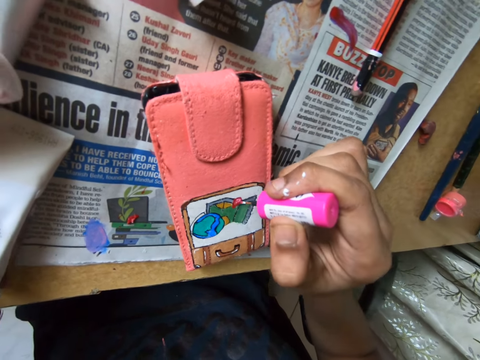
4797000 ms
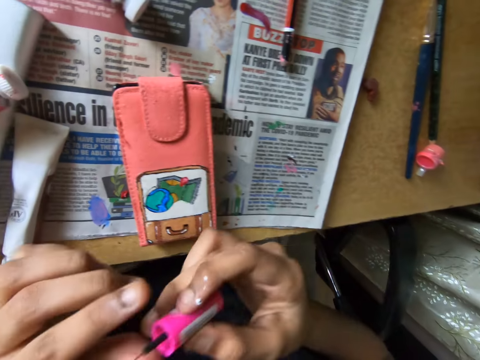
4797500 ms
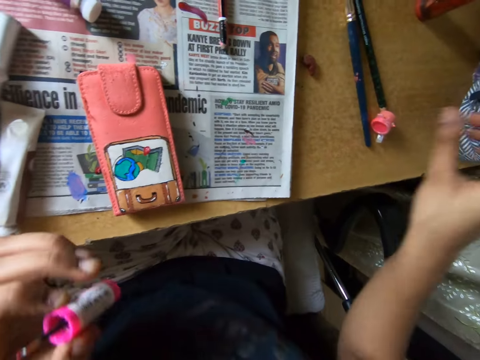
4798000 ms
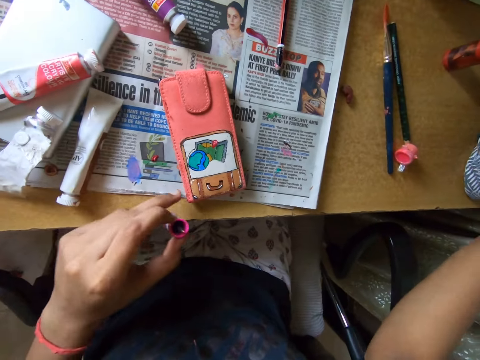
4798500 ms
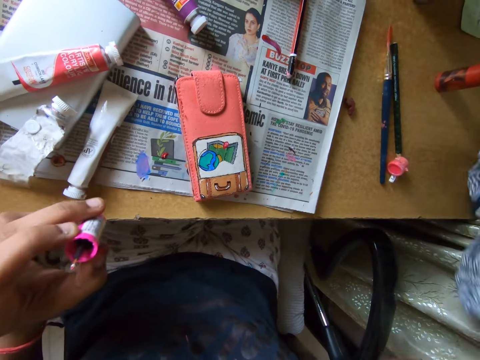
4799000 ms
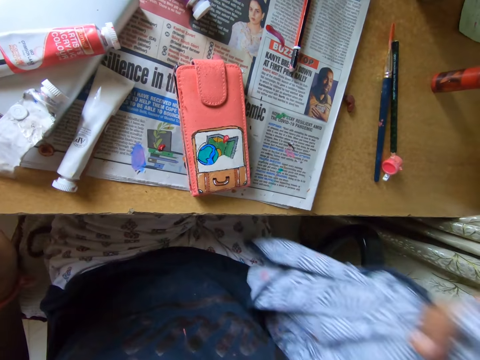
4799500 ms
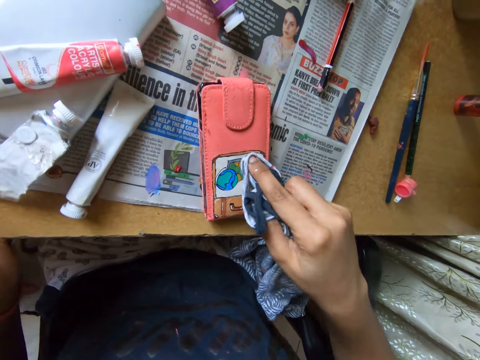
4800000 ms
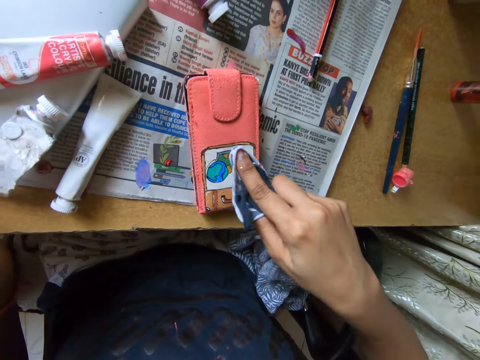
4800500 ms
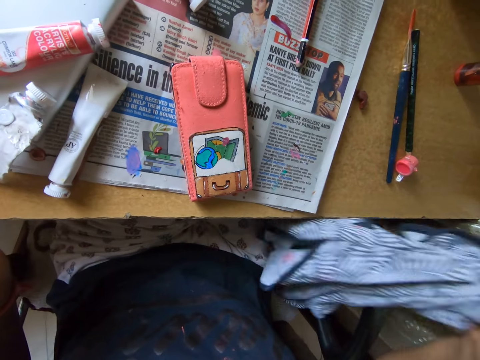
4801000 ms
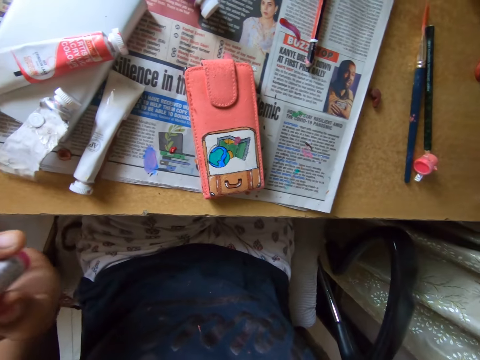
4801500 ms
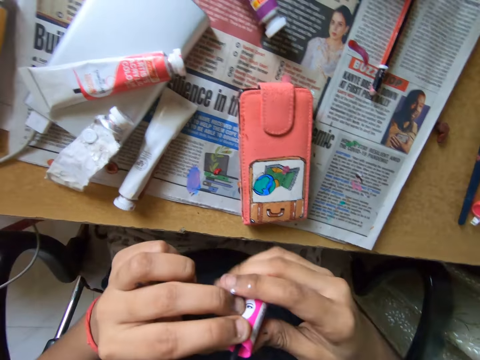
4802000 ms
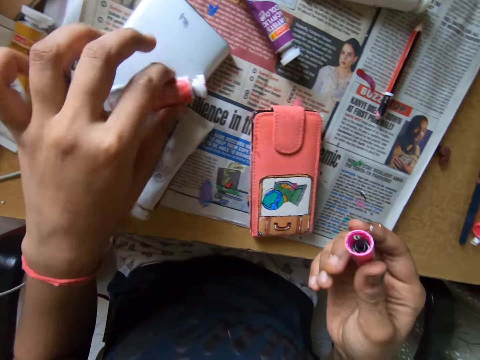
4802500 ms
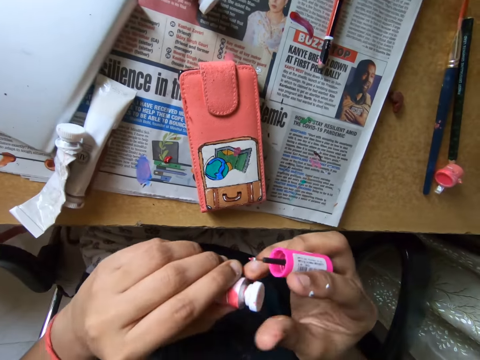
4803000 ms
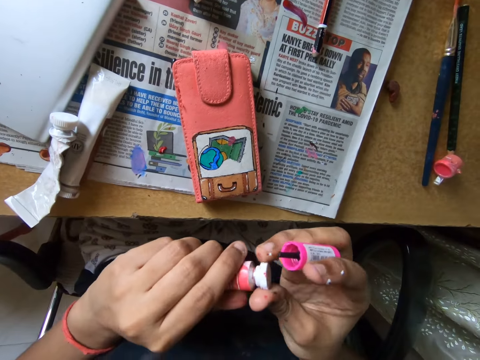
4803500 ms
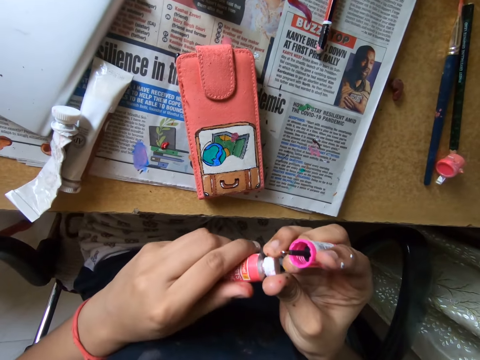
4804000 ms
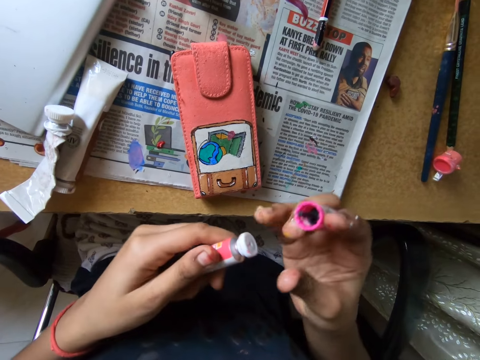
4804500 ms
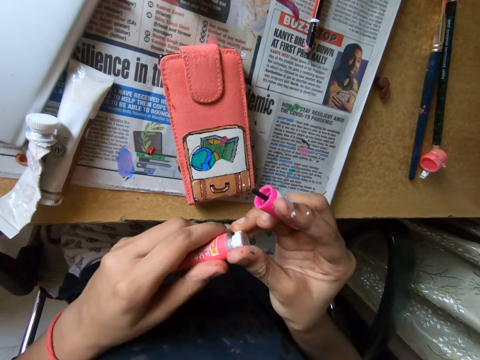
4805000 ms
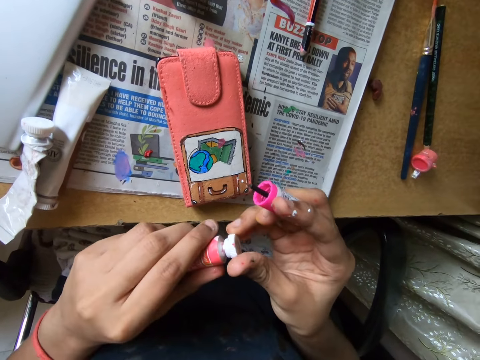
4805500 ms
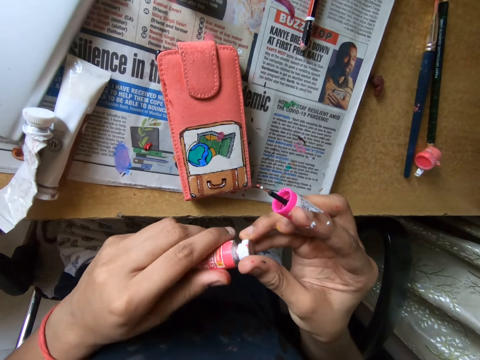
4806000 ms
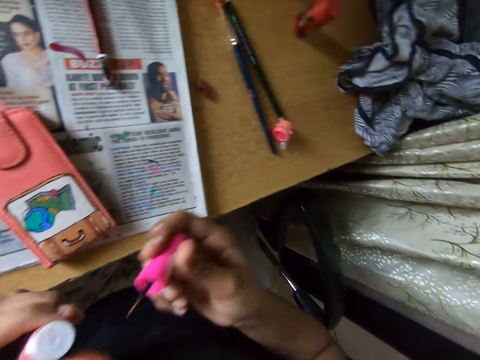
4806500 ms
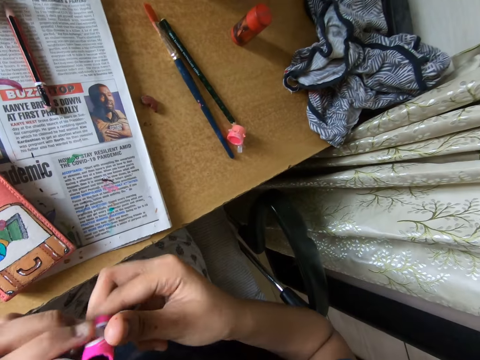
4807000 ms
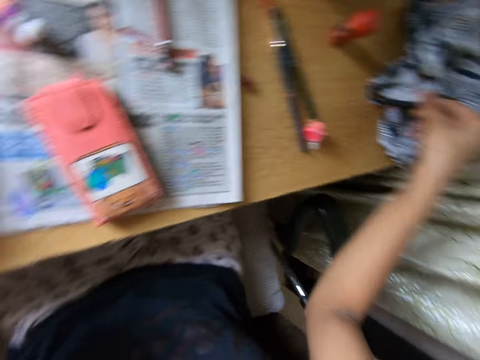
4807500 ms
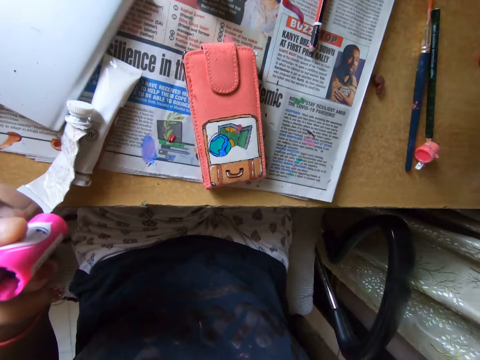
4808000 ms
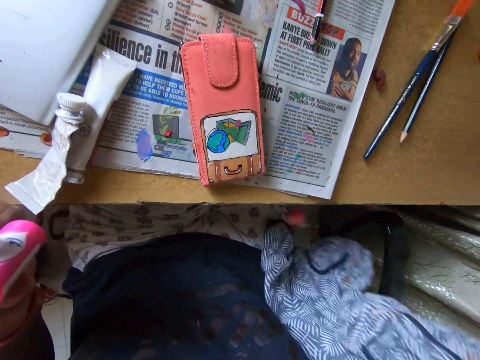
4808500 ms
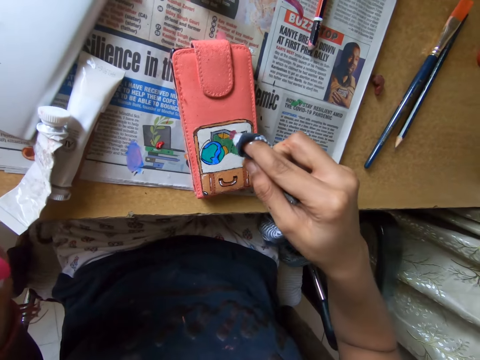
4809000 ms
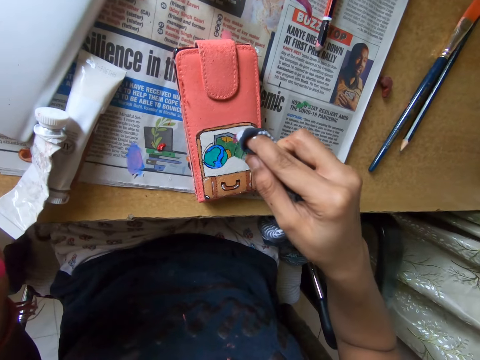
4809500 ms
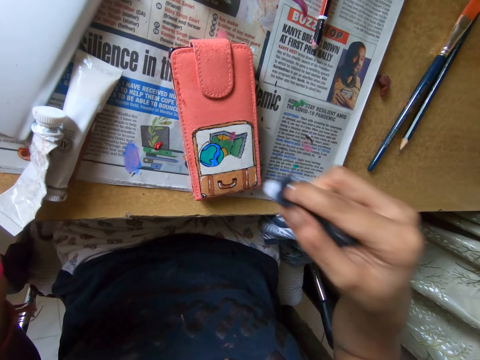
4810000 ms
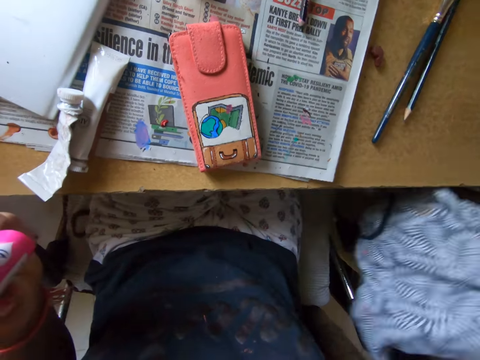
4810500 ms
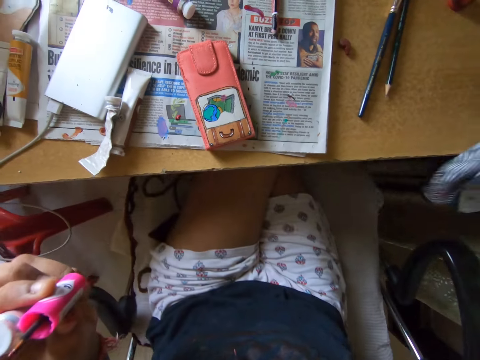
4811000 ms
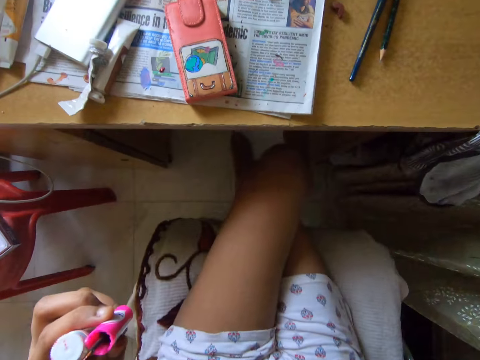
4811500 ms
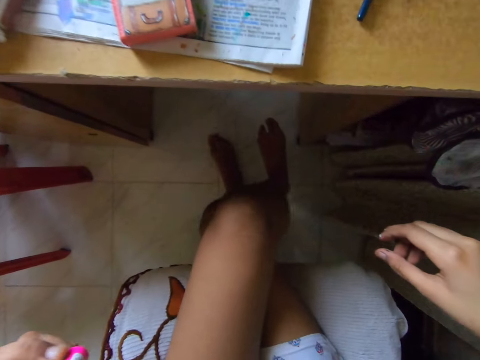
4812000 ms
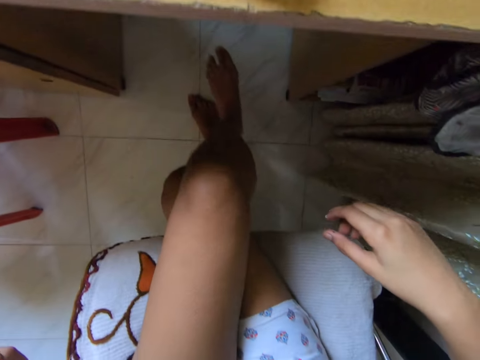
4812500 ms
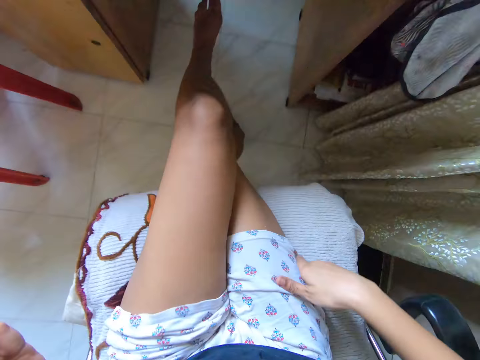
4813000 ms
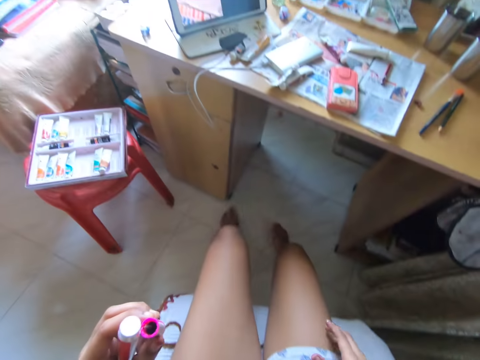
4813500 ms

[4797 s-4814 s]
The camera wearer passes the paintbrush in his right hand to his left hand. He picks up the cloth from the table with his right hand. He moves the pouch or wallet on the table with his left hand. He touches the pouch with the cloth in his right hand. He wipes the wallet with the cloth. He drops the cloth on the table with his right hand. He passes the paintbrush from his left hand to his right hand. He picks up the tube or paint can from the table with his left hand. He adjusts the lid of the tube in his left hand with his right hand. He opens the paint can. He passes the paintbrush in his right hand to his left hand. He picks up the cloth from the table with his right hand. He wipes the pouch with the cloth in his right hand. He puts the cloth on the table. He moves the chair away from the table.

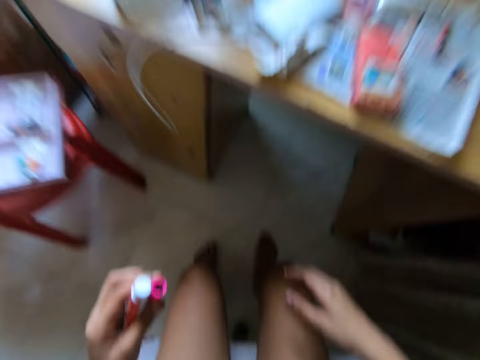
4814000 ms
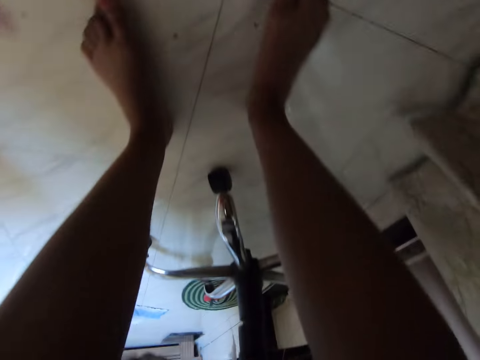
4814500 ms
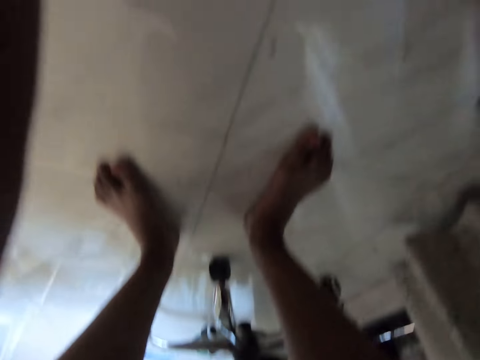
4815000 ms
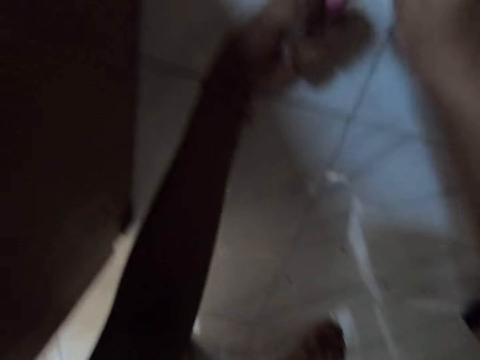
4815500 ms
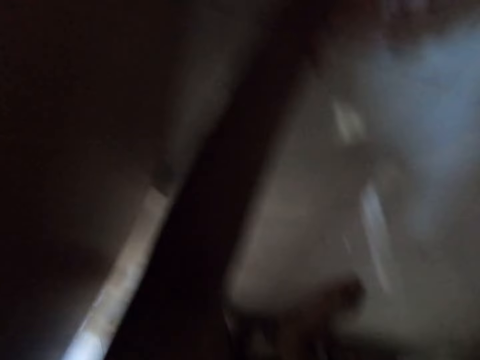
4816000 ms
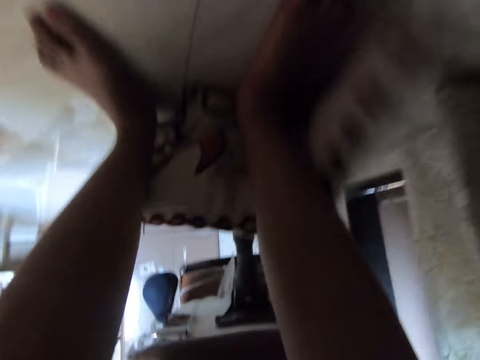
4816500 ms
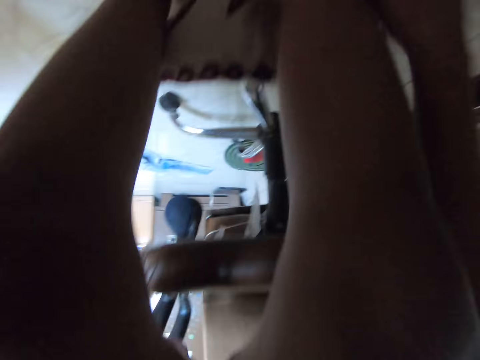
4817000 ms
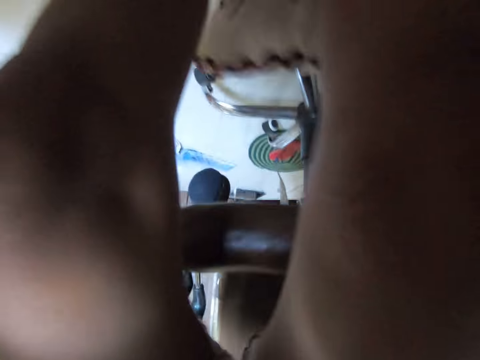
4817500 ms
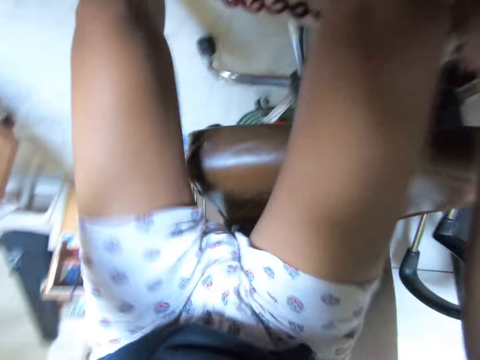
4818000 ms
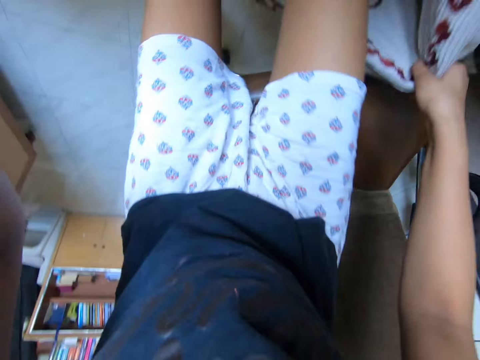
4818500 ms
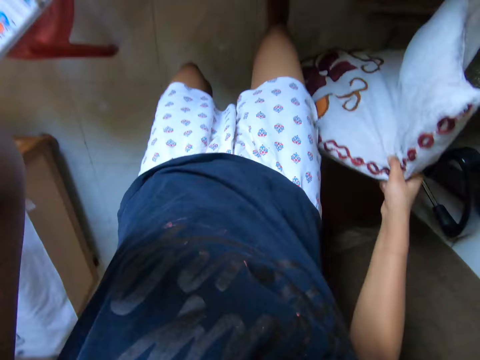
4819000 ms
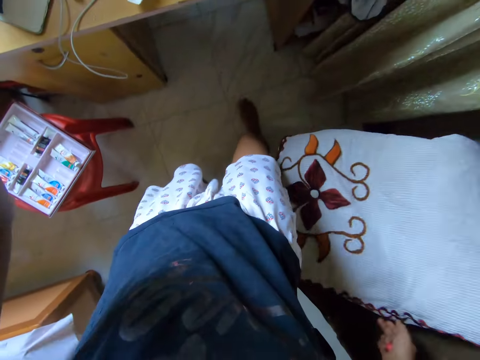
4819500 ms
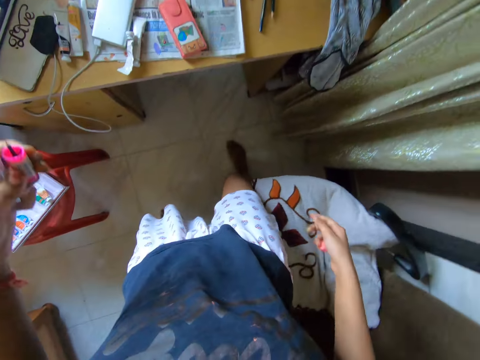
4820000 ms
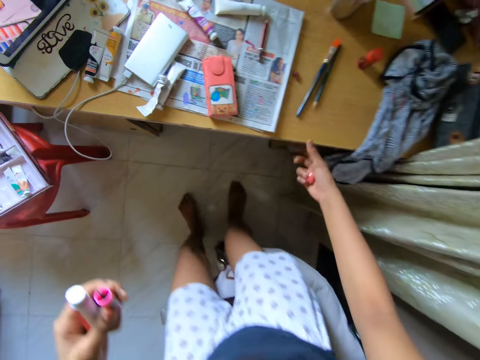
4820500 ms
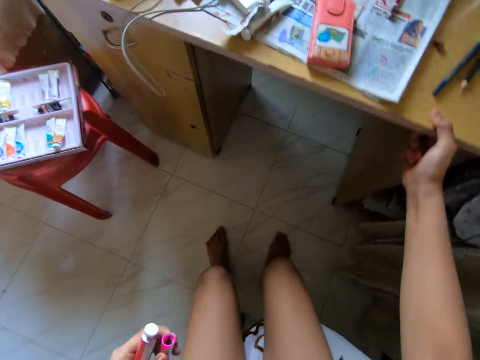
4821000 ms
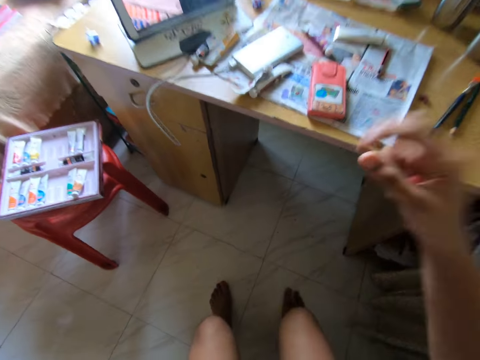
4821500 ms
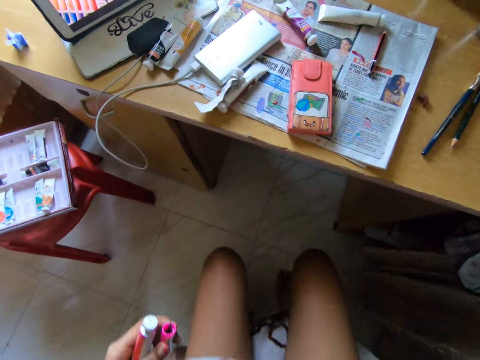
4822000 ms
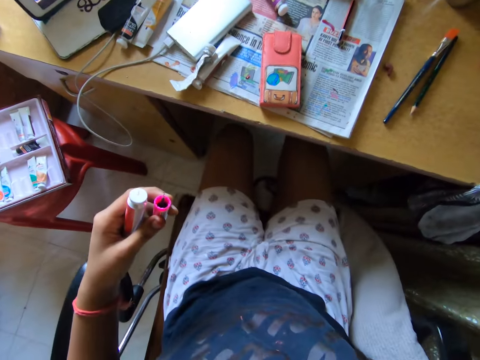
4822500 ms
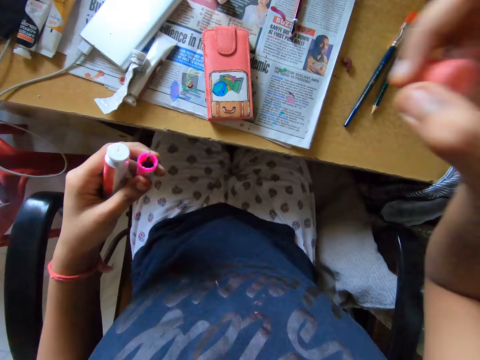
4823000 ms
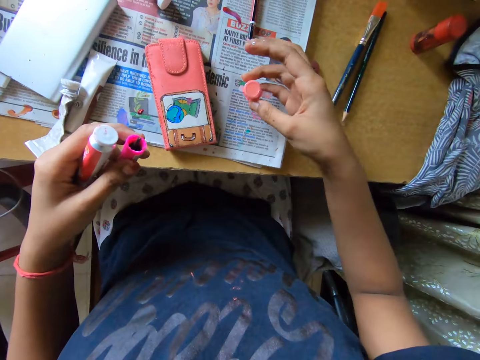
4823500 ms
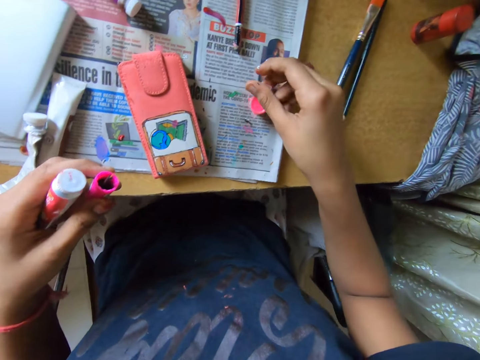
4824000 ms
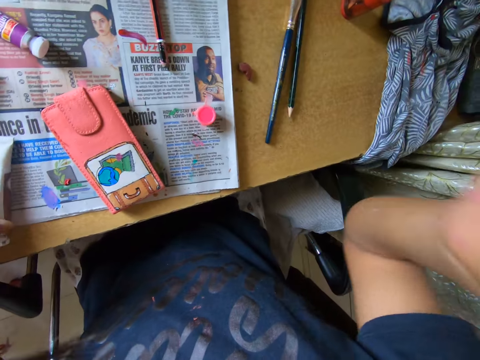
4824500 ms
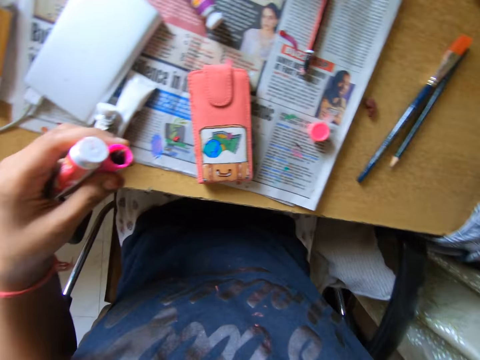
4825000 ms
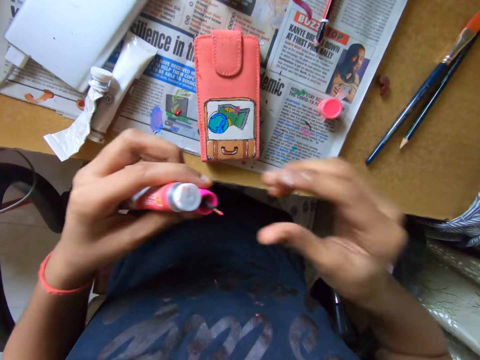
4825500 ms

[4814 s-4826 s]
The camera wearer bends under the table. He picks up a pillow from under the table. He drops the pillow in his right hand on his seat or chair. He holds the table with his right hand. He sits on the chair and pulls the chair closer to the table. He drops a pink lid or mini can on the table with his right hand. He adjusts the camera.
